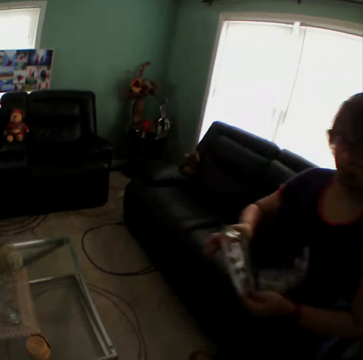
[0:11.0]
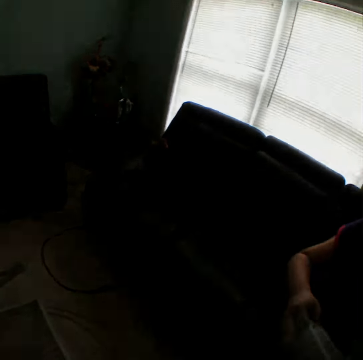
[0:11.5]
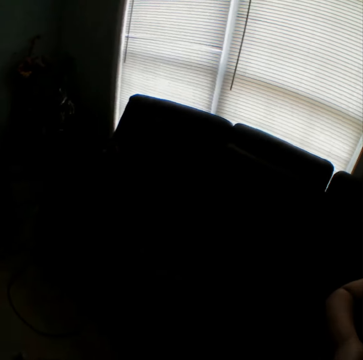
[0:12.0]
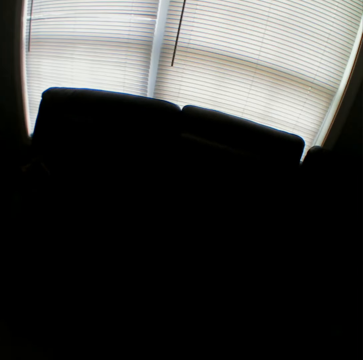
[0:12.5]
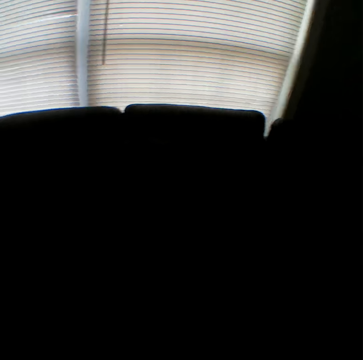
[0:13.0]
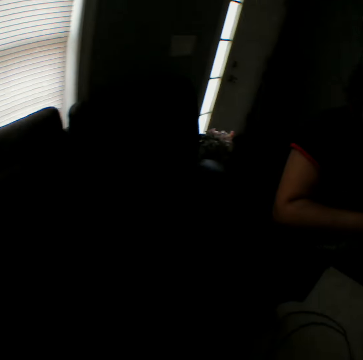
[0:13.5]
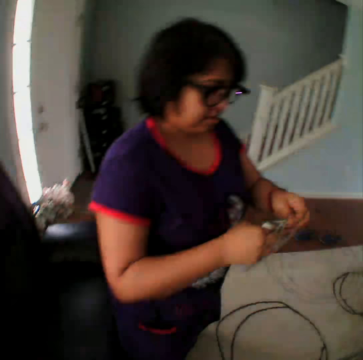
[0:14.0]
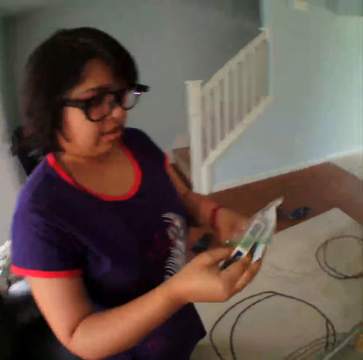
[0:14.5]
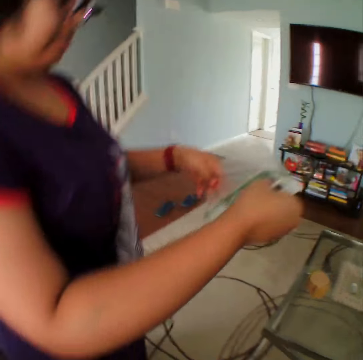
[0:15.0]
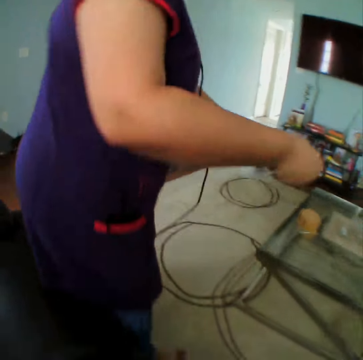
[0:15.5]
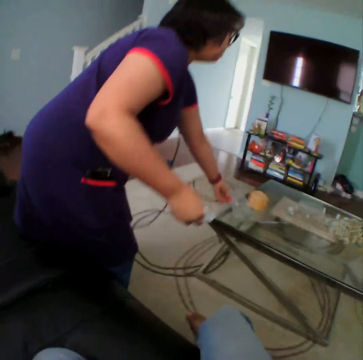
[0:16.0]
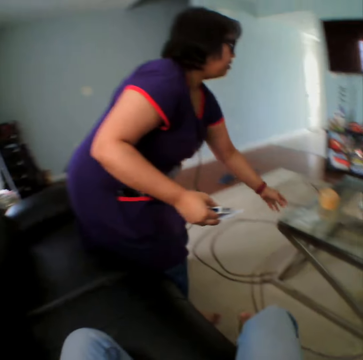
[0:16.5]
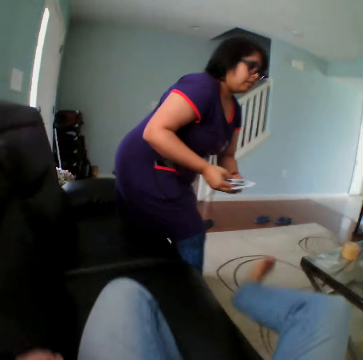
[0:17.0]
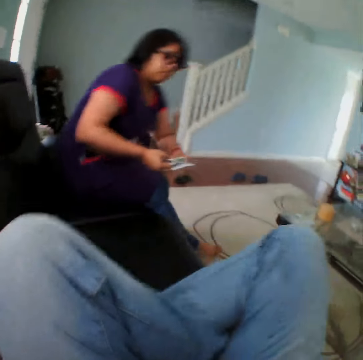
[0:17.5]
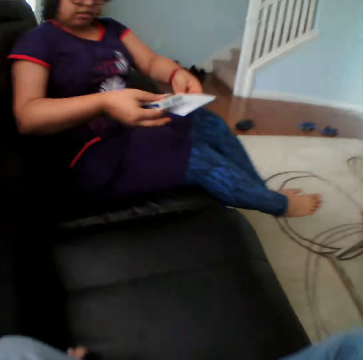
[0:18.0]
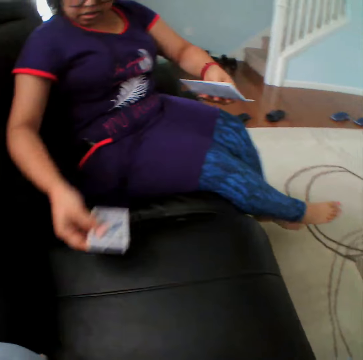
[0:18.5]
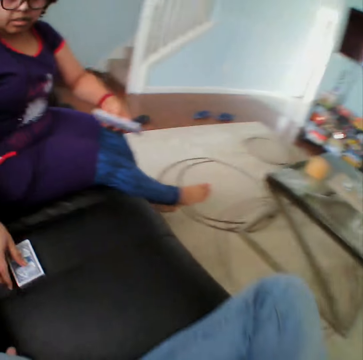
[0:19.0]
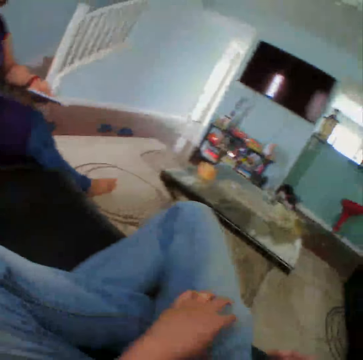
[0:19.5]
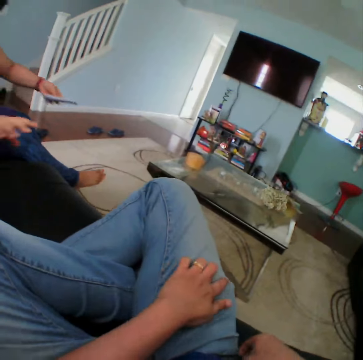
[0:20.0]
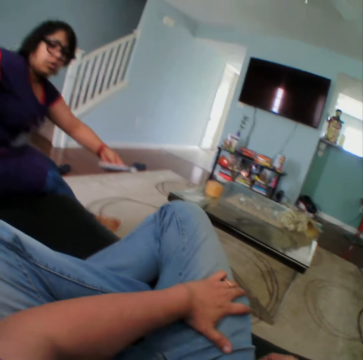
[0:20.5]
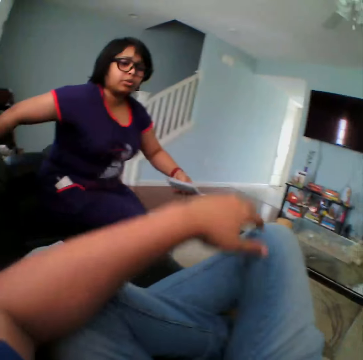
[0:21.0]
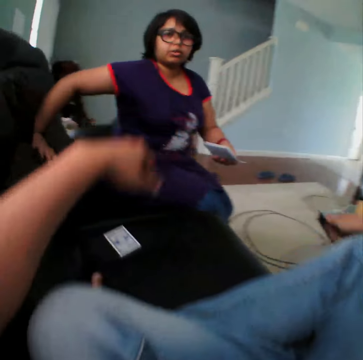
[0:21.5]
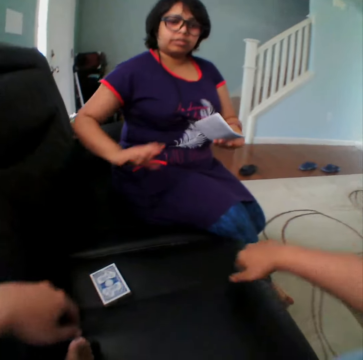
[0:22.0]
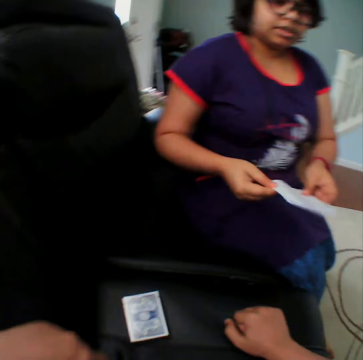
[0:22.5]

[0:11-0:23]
A person removes the cards from the polythene paper. The person places the polythene paper on the table. The camera wearer sits on the couch. The person sits on the couch, places the card on the couch, and converses with a man.

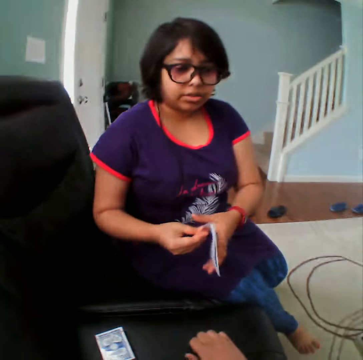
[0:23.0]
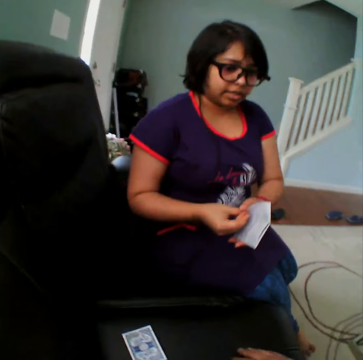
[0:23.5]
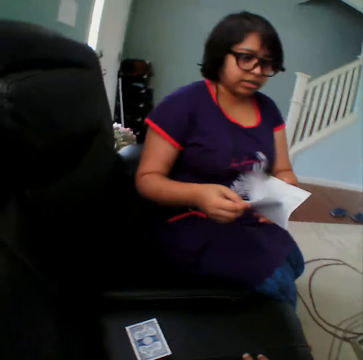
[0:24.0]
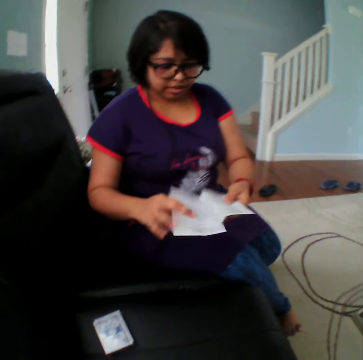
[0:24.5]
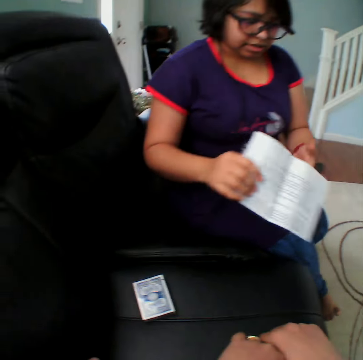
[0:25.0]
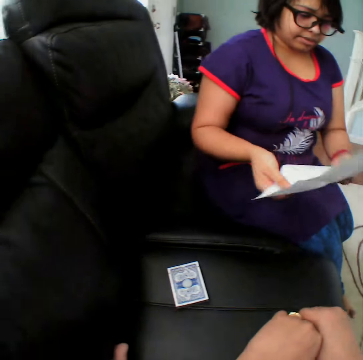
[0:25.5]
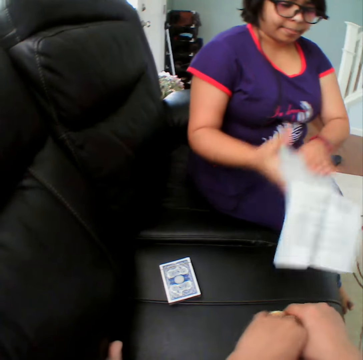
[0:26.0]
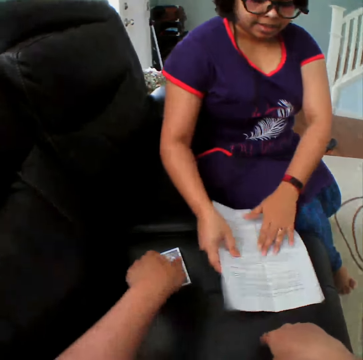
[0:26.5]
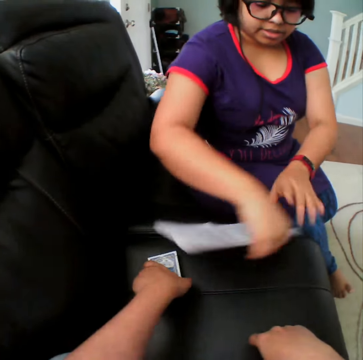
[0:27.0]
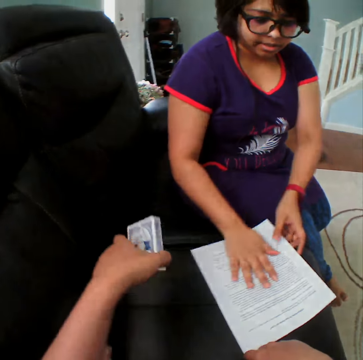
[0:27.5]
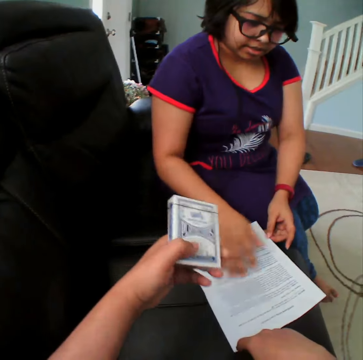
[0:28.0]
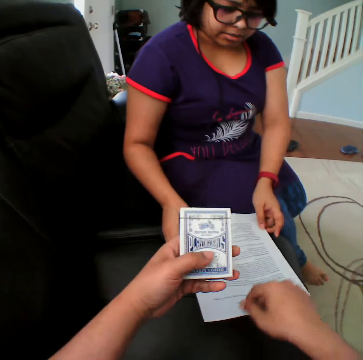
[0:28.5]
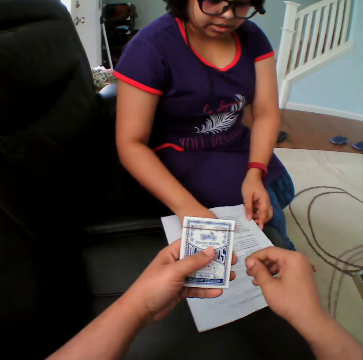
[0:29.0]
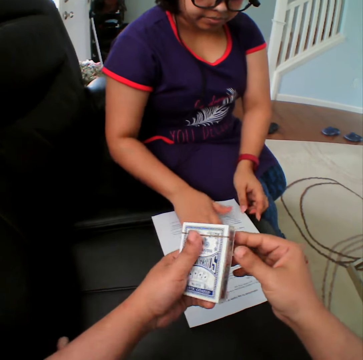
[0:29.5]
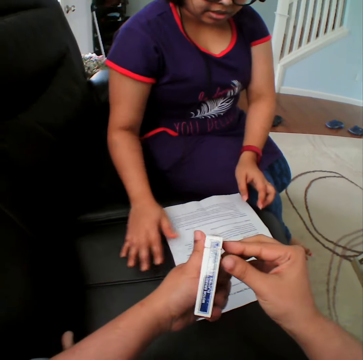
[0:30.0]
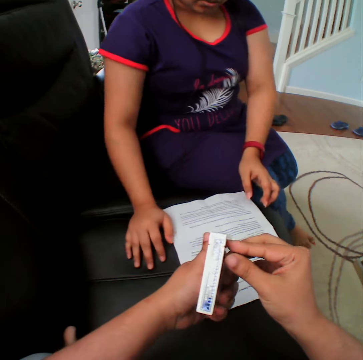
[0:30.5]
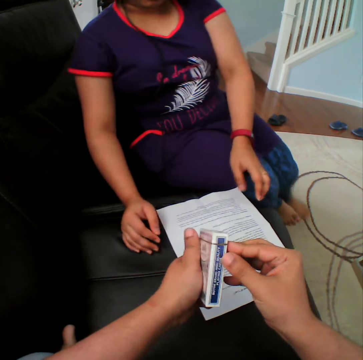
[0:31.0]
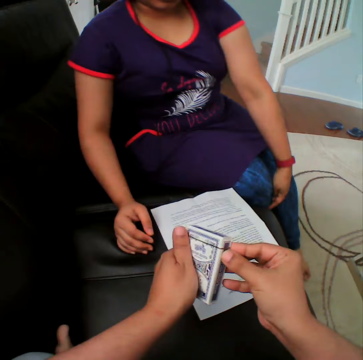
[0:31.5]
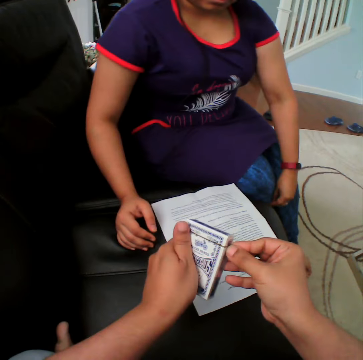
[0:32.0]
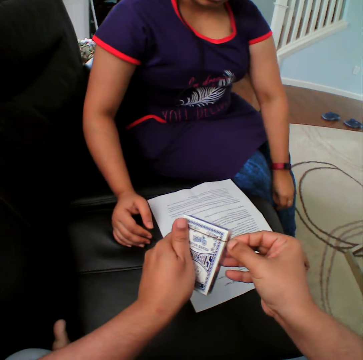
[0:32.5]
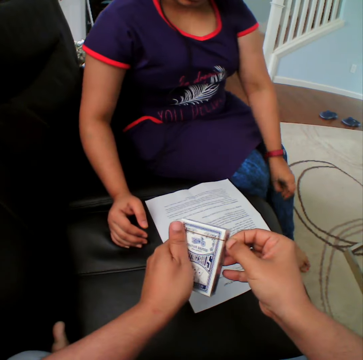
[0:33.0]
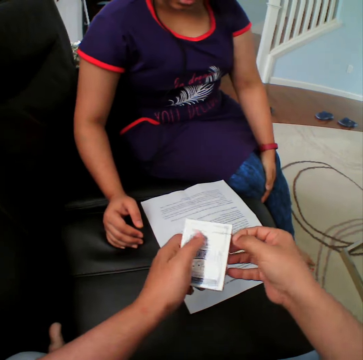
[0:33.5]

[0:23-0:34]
A person opens the instruction paper, places the polythene paper on the couch, puts the instruction paper down, turns the instruction paper upside down, and puts the instruction paper down. The camera wearer picks up the cards. The person converses with a man. The camera wearer unseals the cello tape from the cards box.

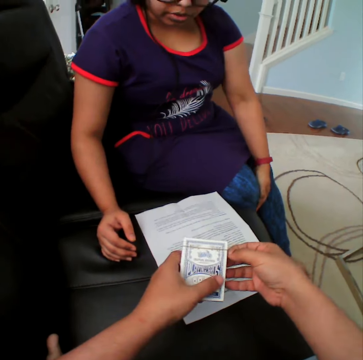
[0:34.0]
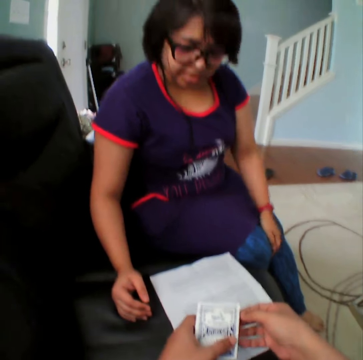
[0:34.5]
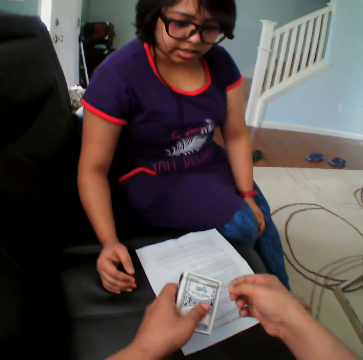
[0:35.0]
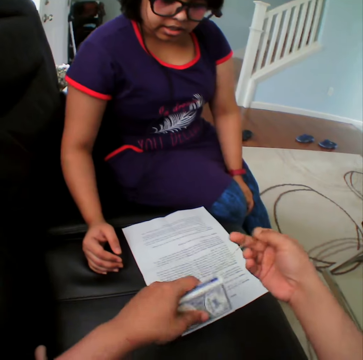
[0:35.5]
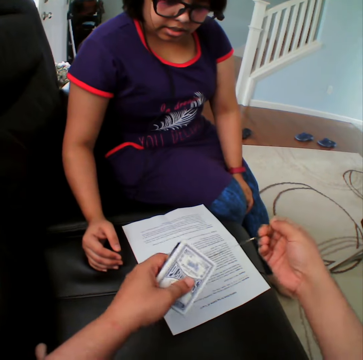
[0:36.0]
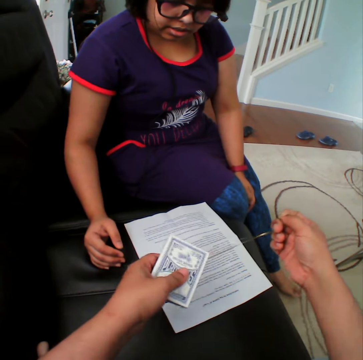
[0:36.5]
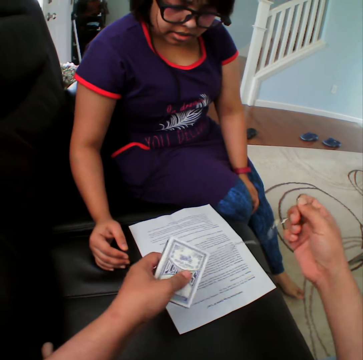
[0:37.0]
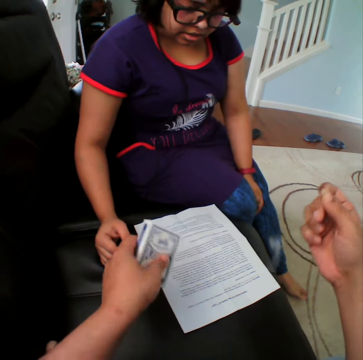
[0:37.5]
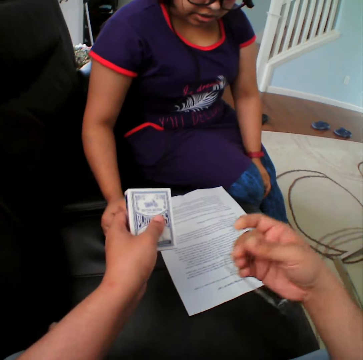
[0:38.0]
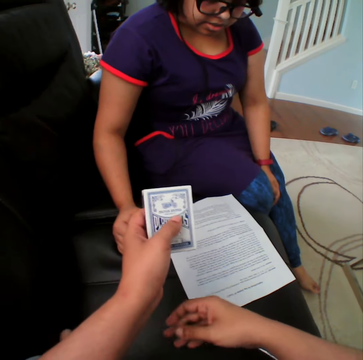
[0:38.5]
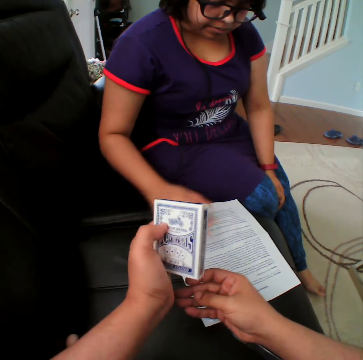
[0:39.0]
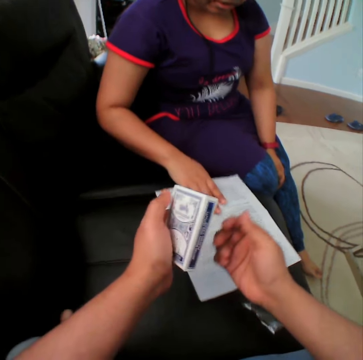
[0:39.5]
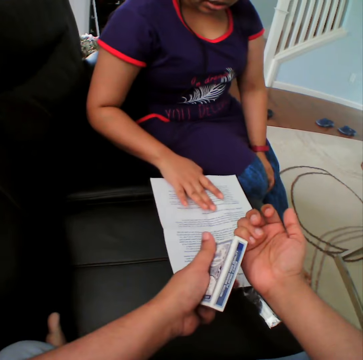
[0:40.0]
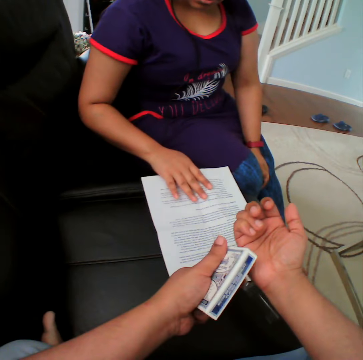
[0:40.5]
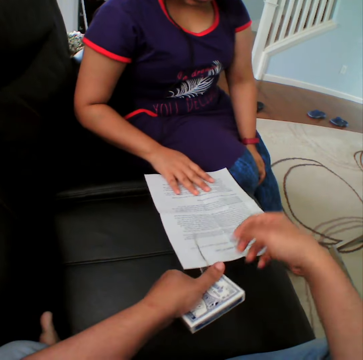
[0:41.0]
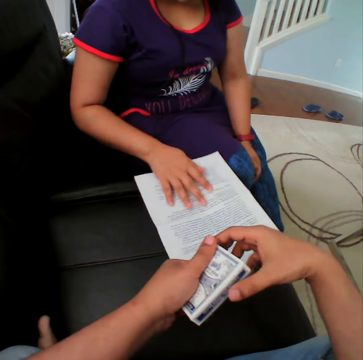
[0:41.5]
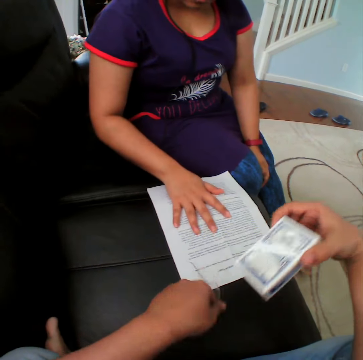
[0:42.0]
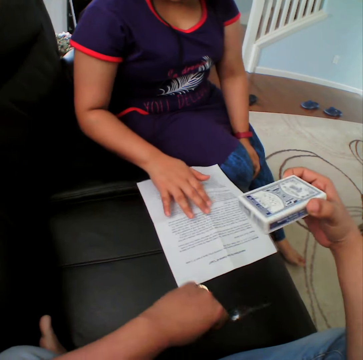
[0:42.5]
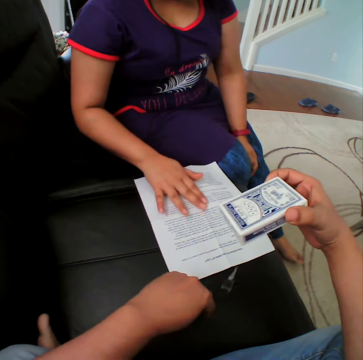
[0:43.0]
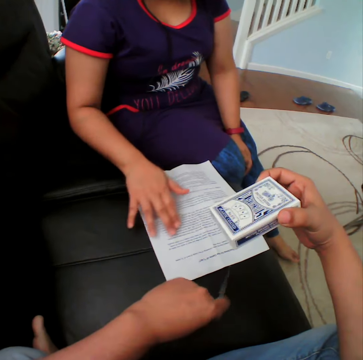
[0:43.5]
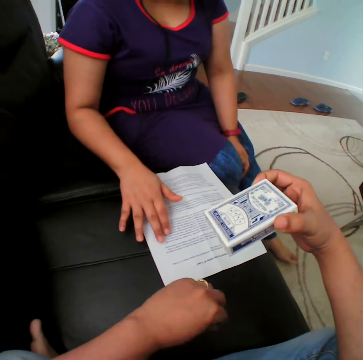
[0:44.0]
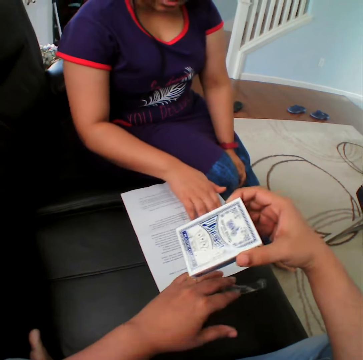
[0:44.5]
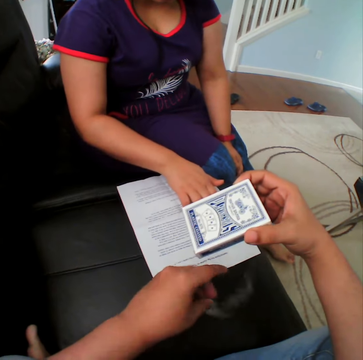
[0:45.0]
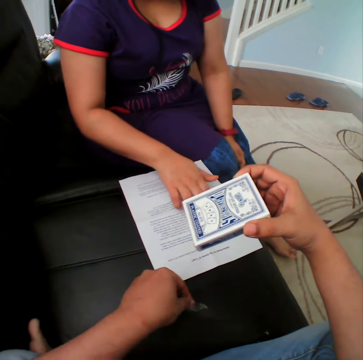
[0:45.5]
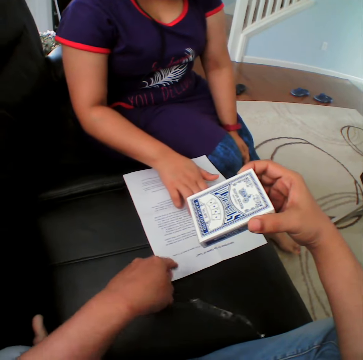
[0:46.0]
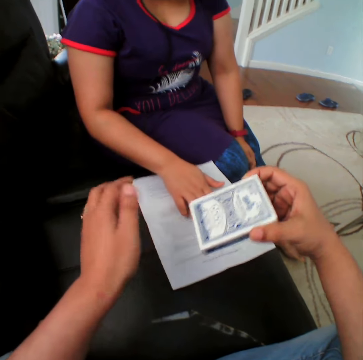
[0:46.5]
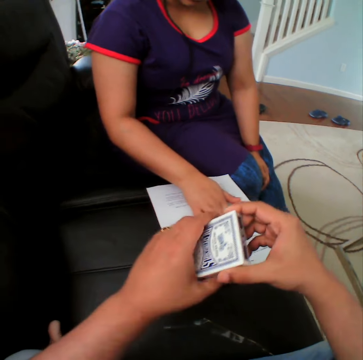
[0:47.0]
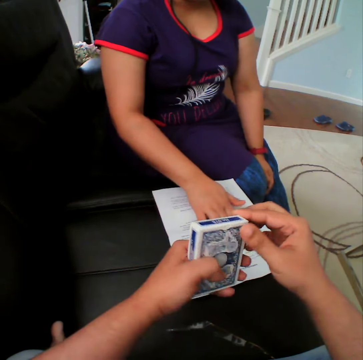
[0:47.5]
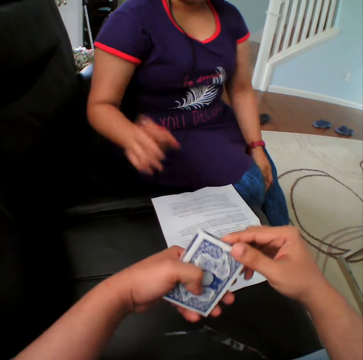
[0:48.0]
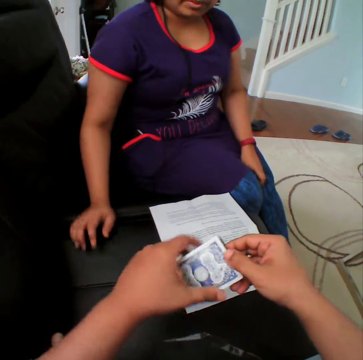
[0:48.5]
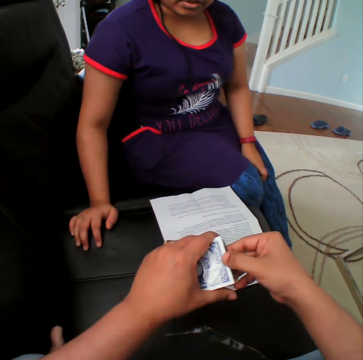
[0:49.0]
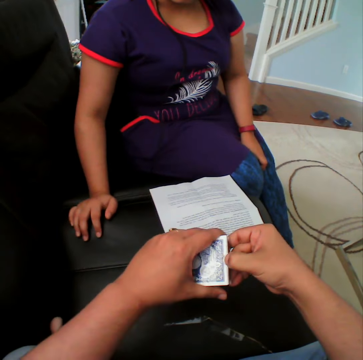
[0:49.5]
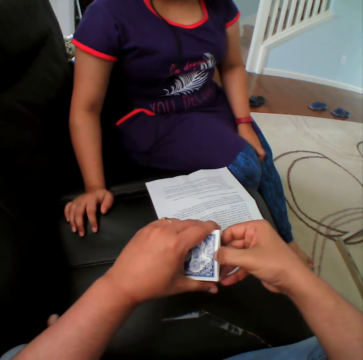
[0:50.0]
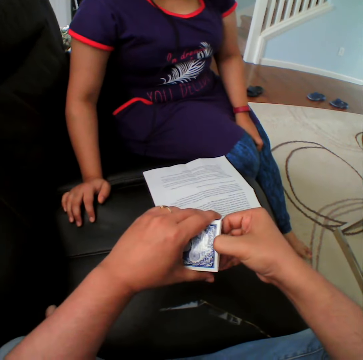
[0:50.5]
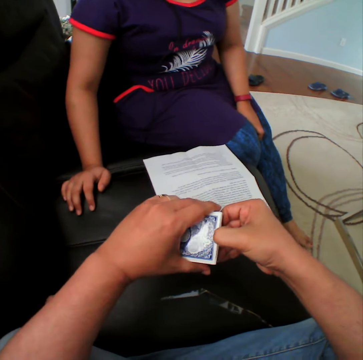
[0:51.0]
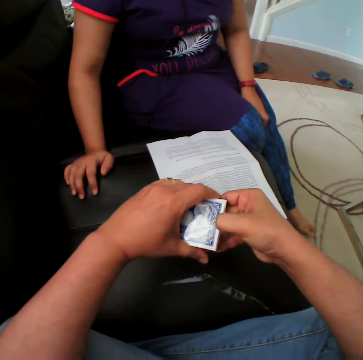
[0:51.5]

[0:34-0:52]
The camera wearer opens the box. A person converses. The camera wearer puts the cello tape down. They open the card.
